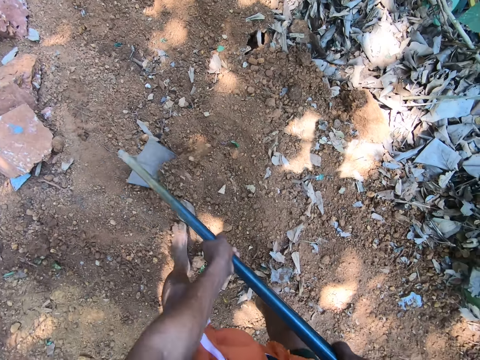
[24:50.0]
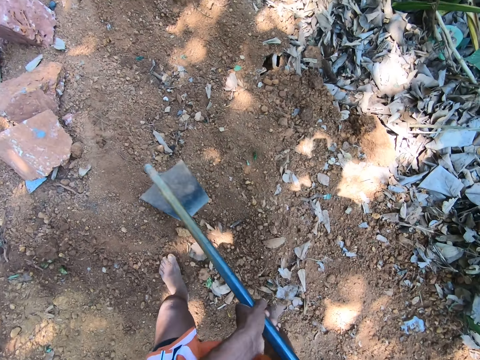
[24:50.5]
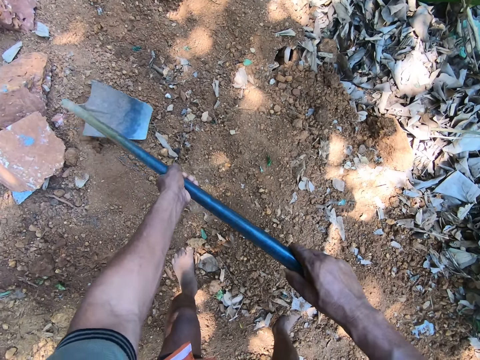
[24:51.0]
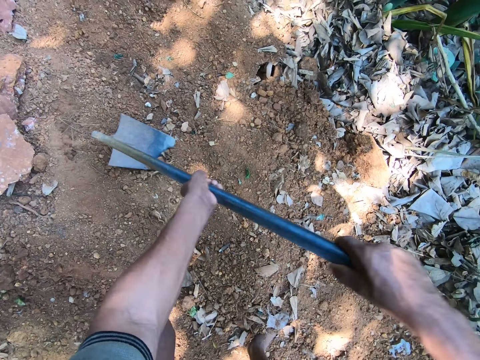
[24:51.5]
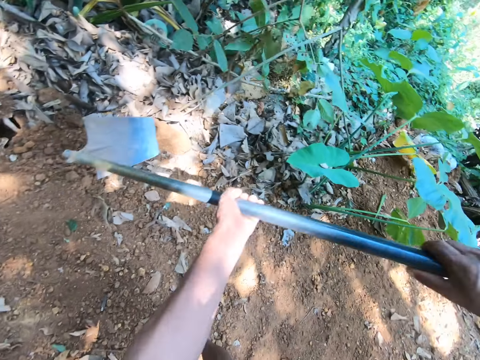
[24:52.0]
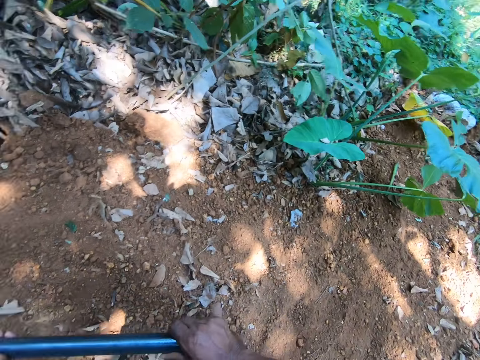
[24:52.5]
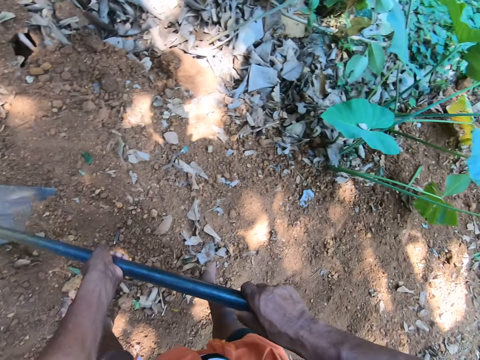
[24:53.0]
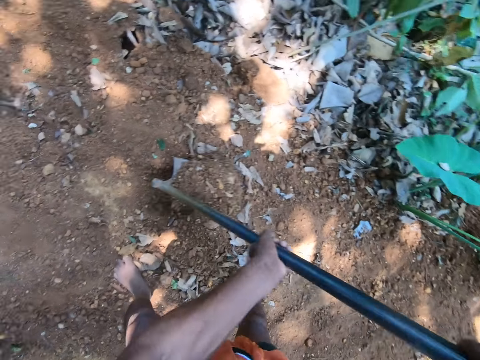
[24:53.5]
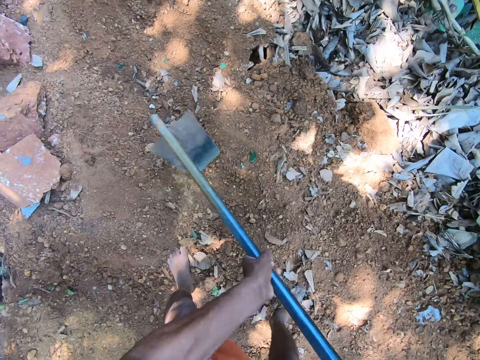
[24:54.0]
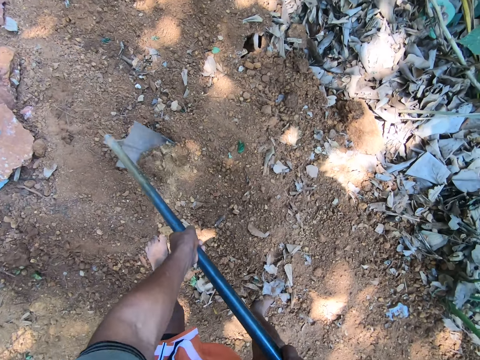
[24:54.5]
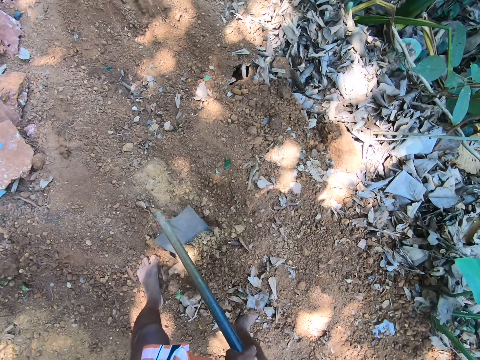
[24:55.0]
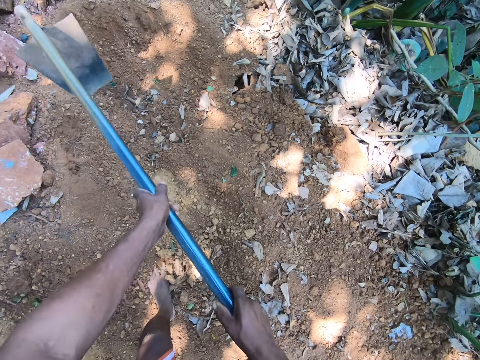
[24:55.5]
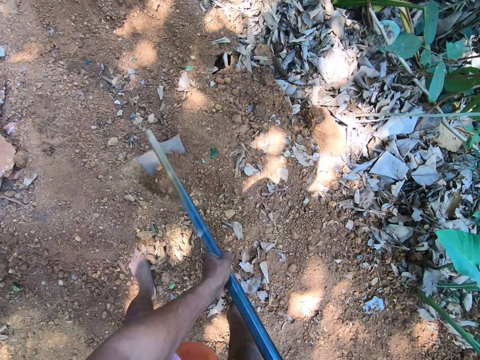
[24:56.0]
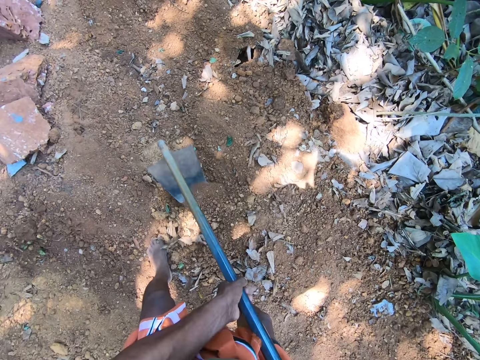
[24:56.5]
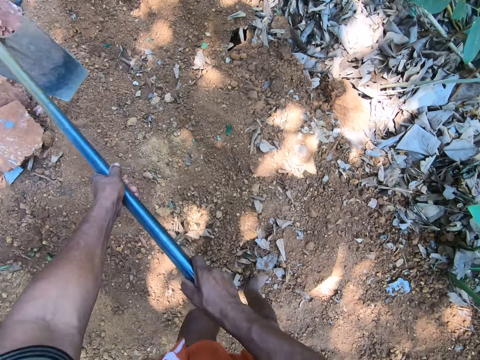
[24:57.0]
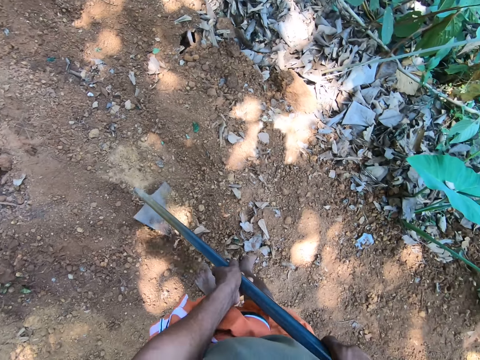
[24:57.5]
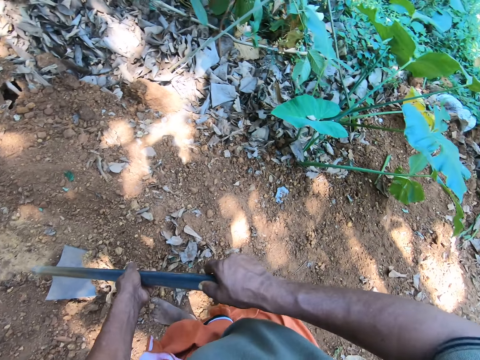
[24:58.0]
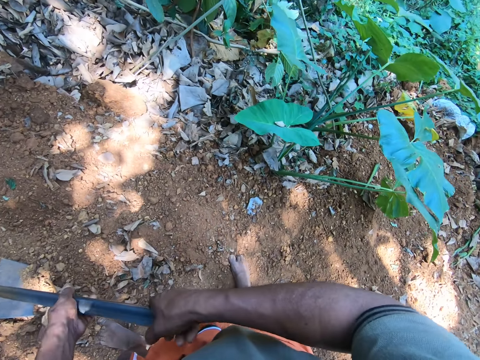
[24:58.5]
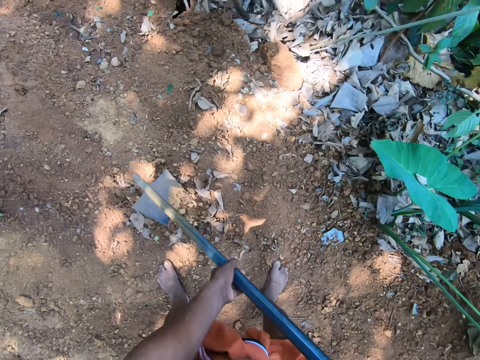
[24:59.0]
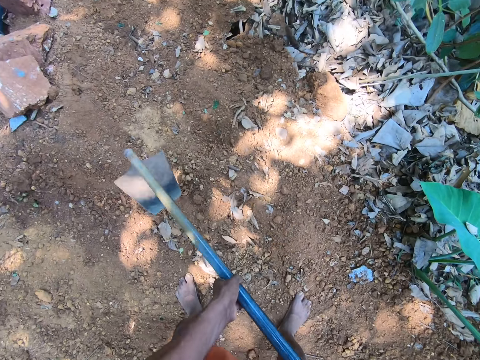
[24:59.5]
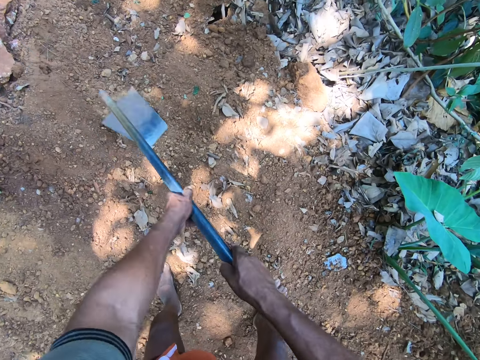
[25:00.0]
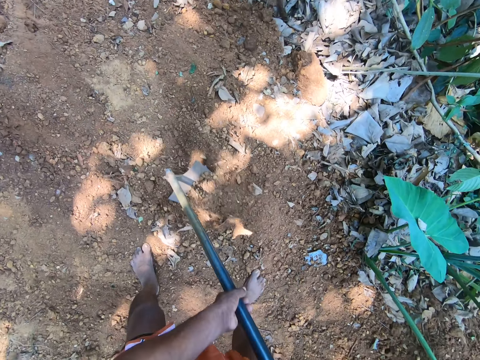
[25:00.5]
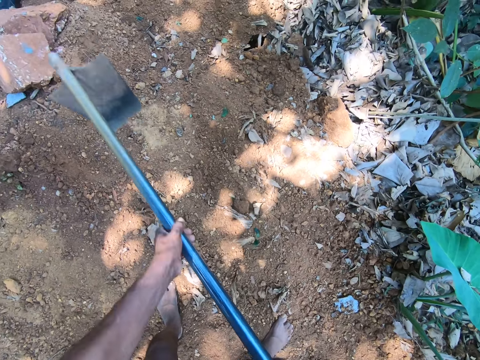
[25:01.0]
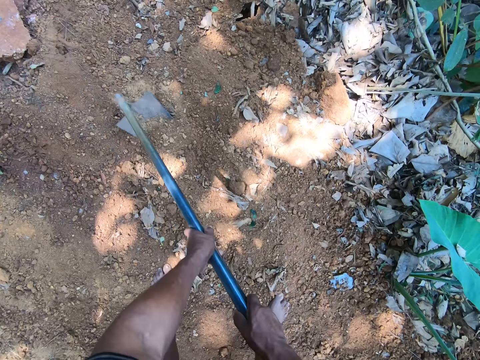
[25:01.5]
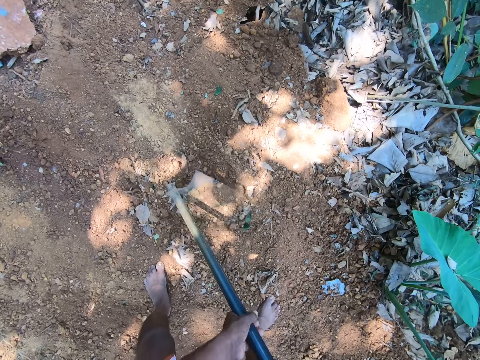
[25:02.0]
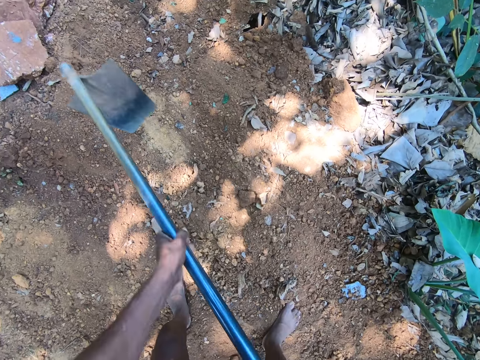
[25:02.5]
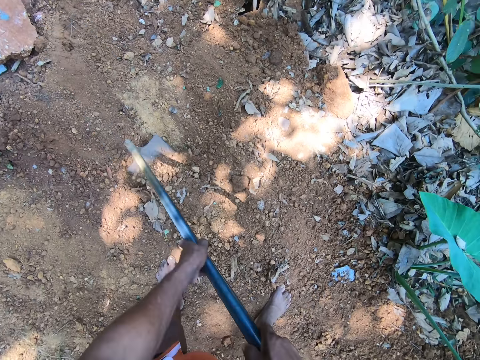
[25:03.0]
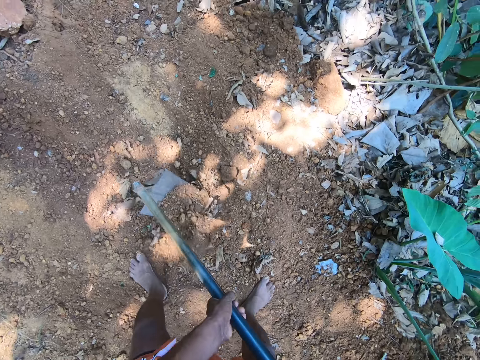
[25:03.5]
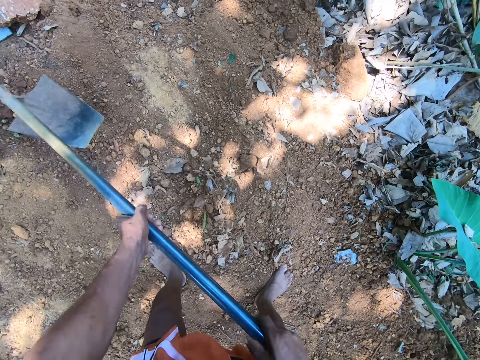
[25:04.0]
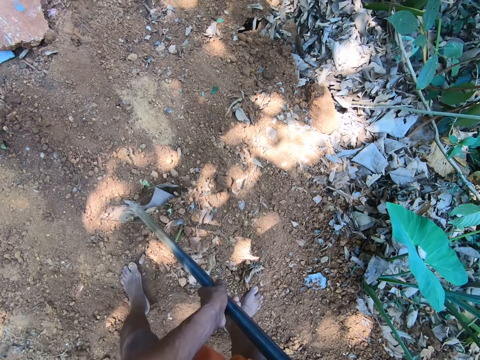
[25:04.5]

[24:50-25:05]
The camera wearer moves sand on the floor to the bush with the hoe in both hands. He digs the floor with the hoe in both hands.

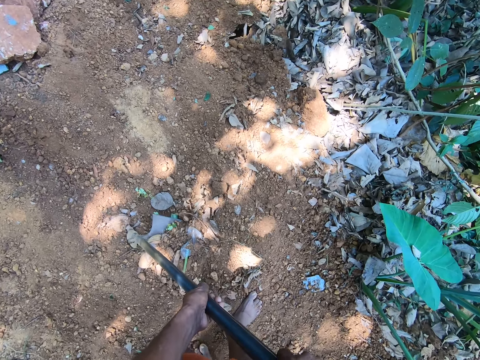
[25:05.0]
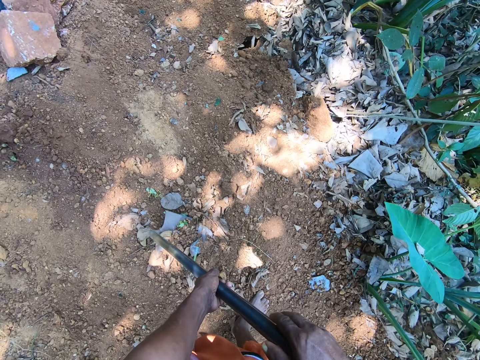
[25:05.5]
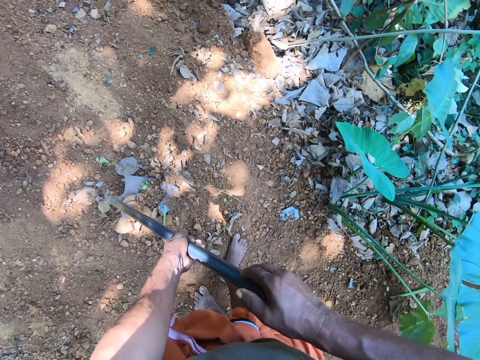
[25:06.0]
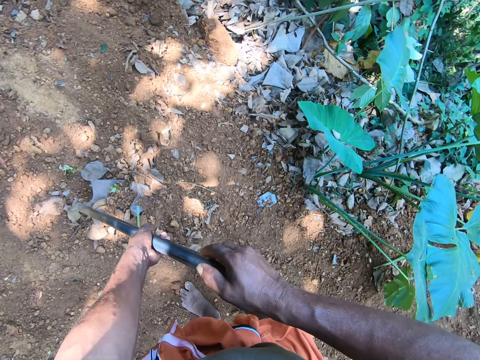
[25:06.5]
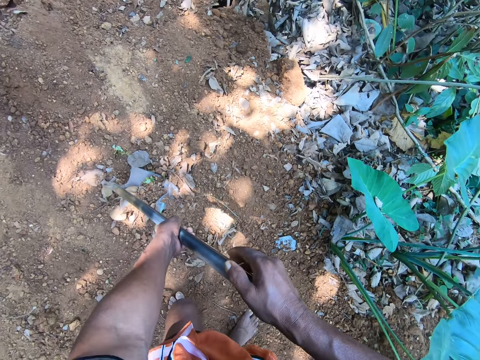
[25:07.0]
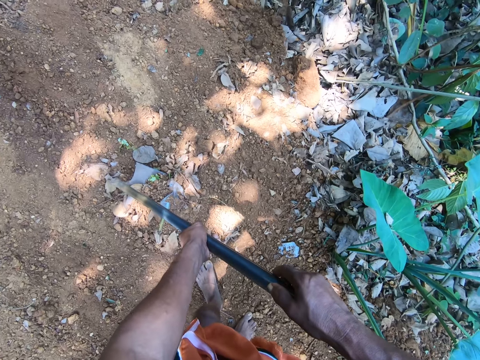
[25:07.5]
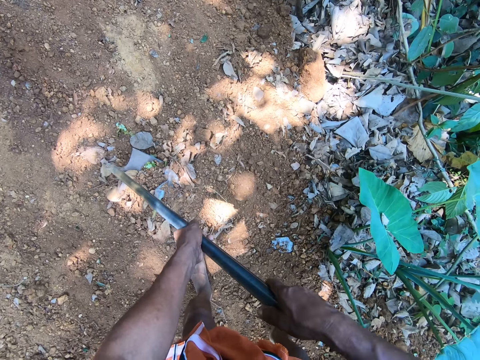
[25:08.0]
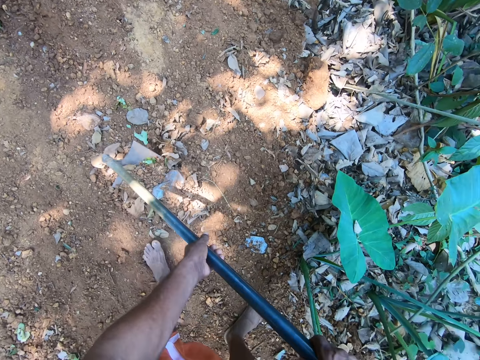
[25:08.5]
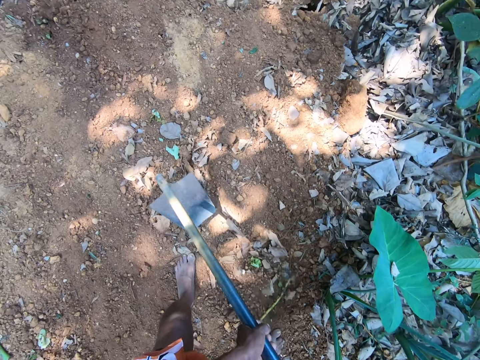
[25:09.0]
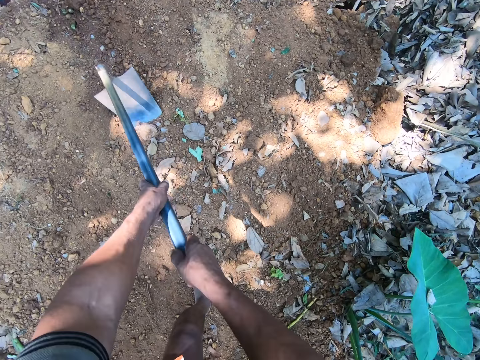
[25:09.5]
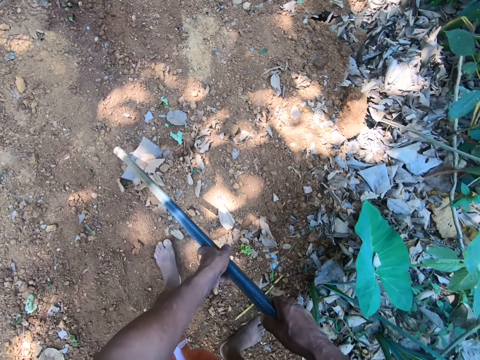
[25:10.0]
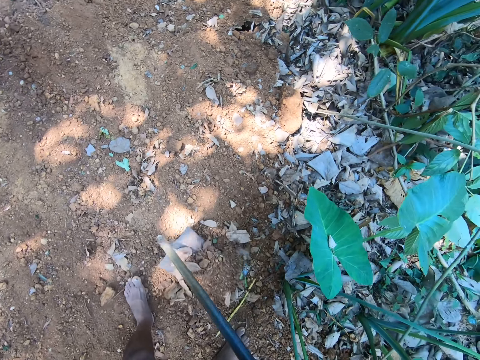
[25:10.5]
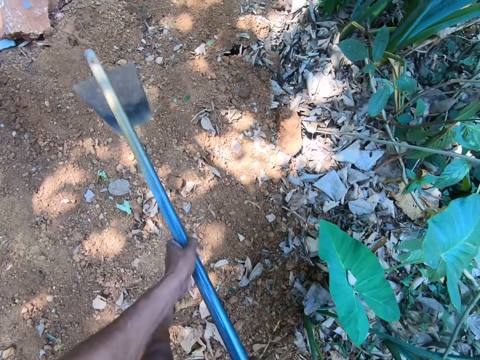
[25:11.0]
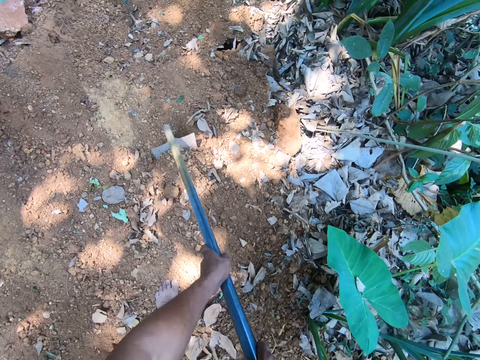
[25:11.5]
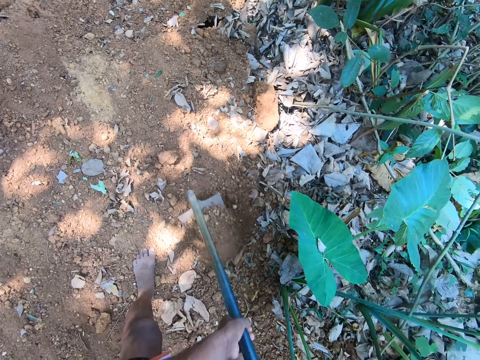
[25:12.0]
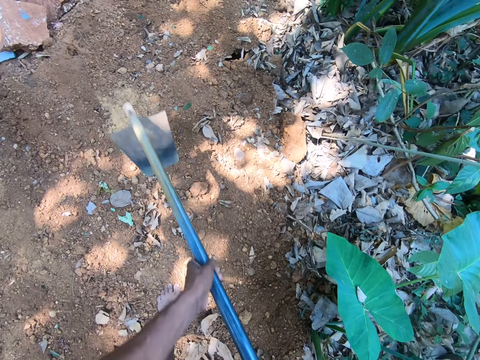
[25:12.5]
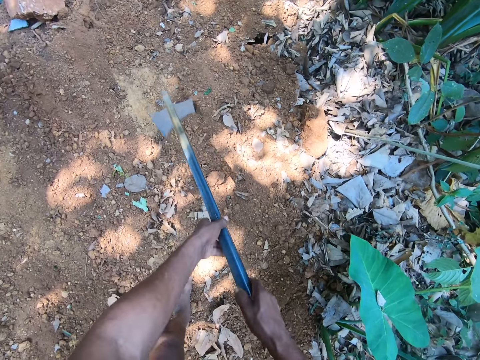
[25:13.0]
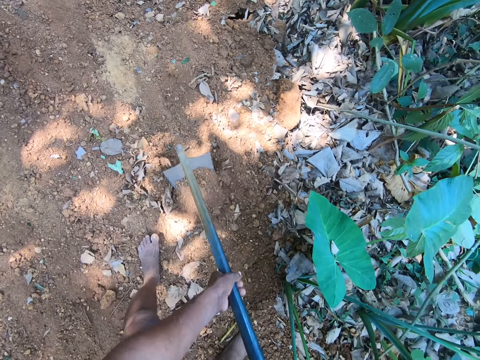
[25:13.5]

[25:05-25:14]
The camera wearer moves sand on the floor to the bush with the hoe in both hands.
